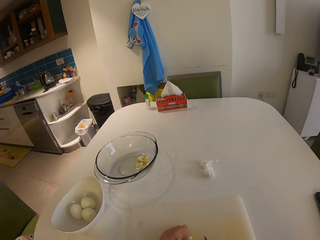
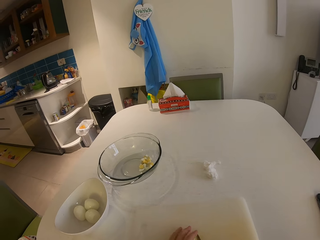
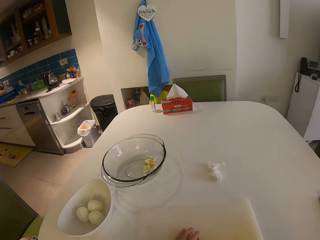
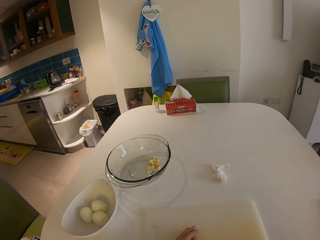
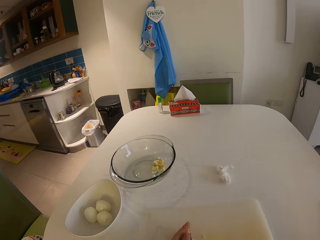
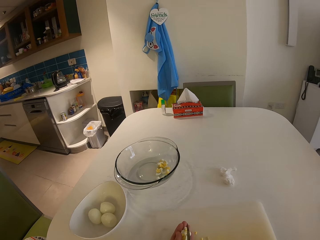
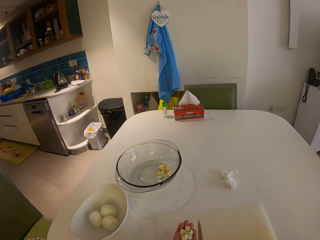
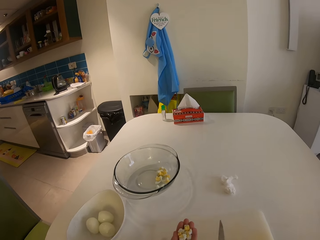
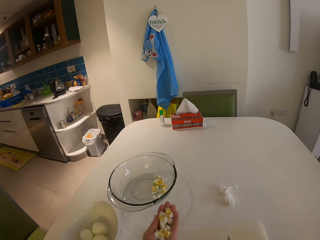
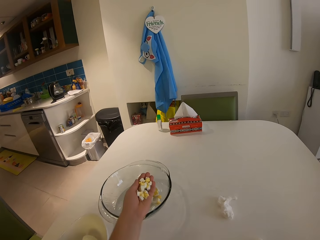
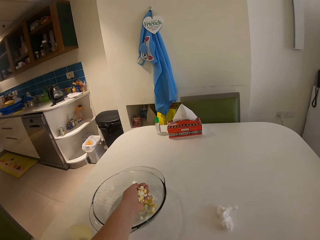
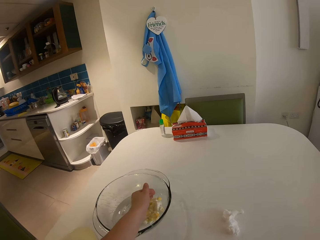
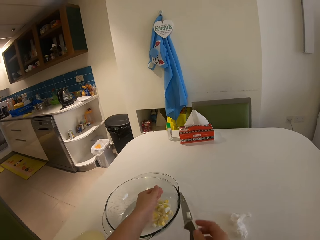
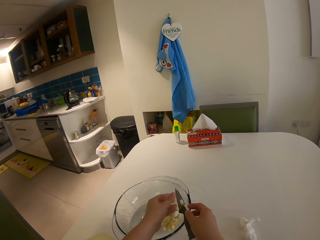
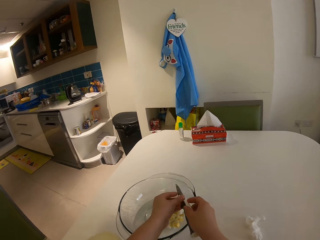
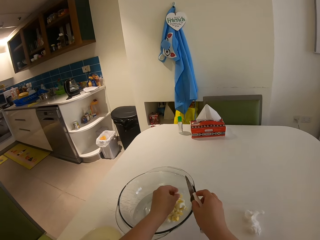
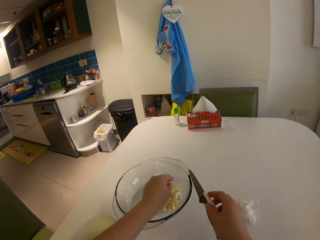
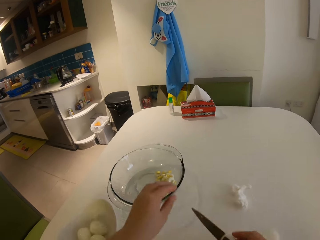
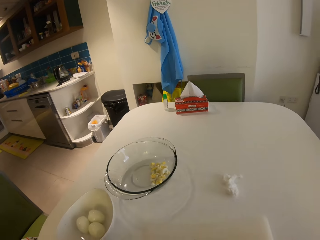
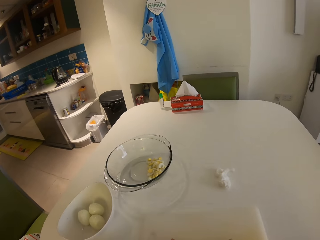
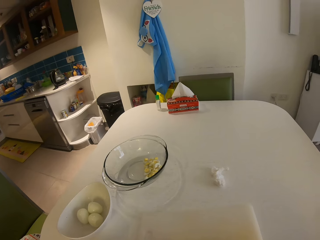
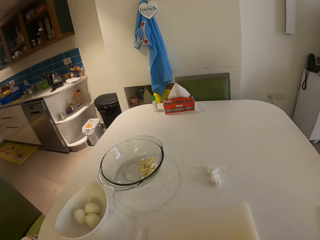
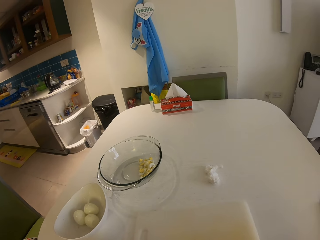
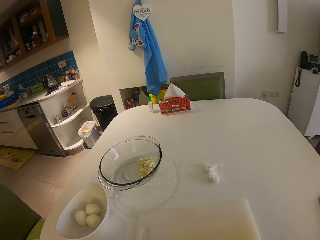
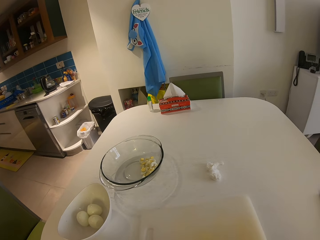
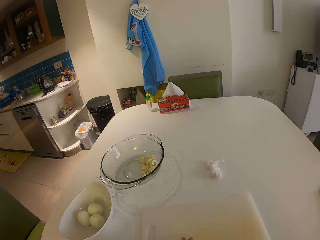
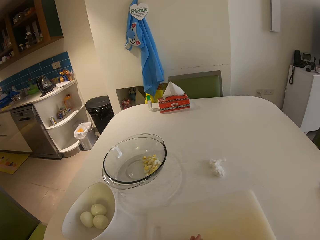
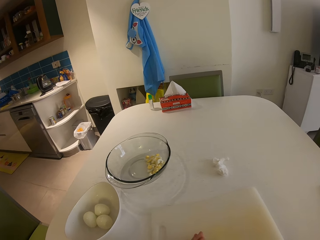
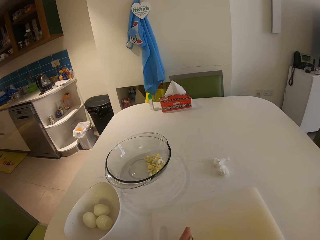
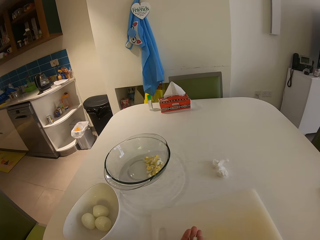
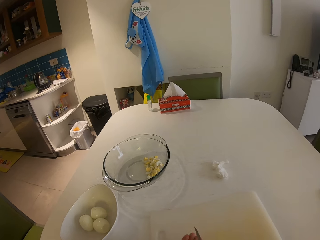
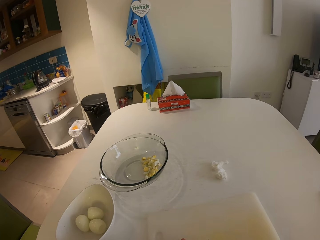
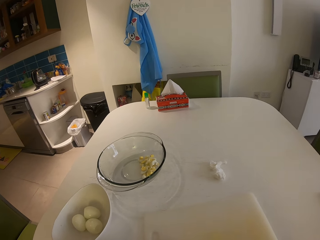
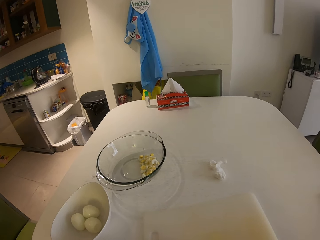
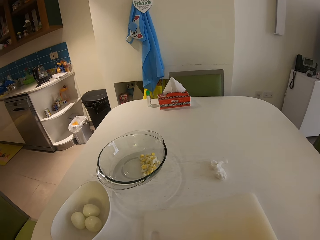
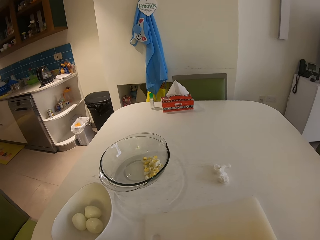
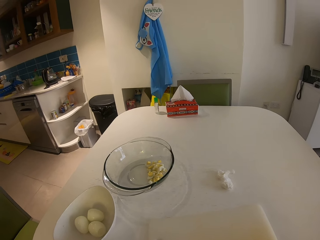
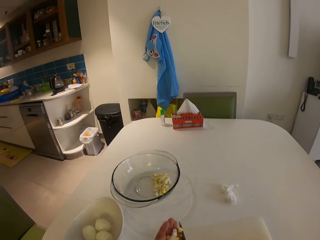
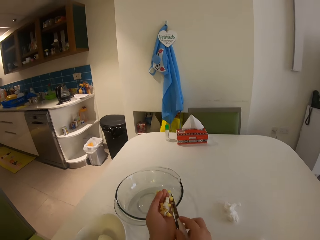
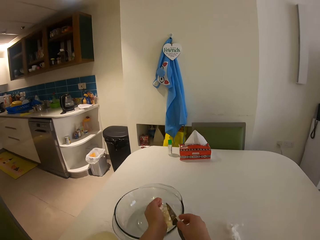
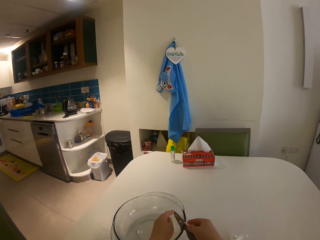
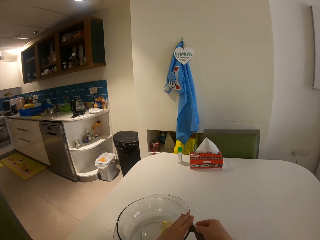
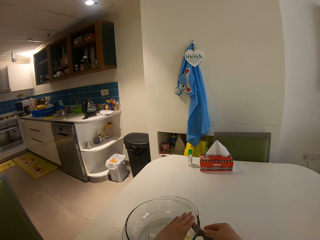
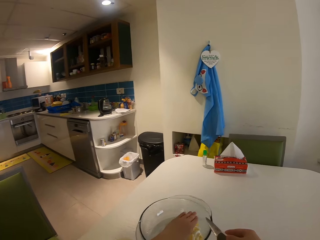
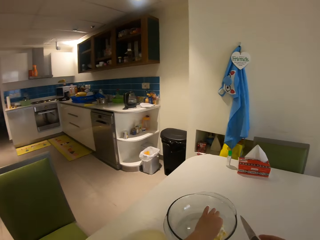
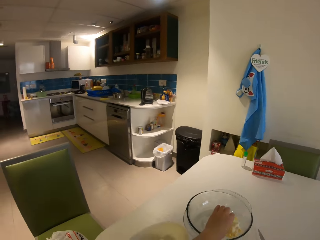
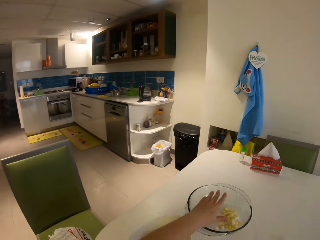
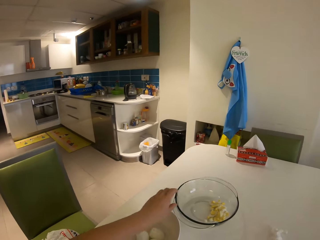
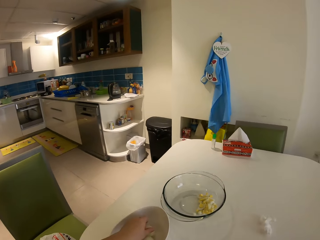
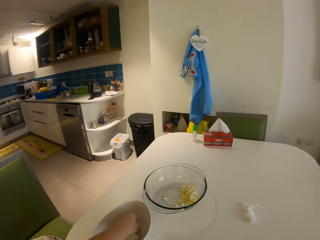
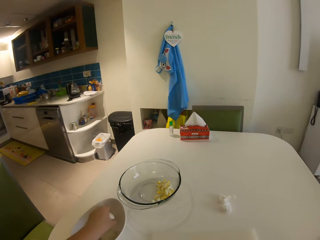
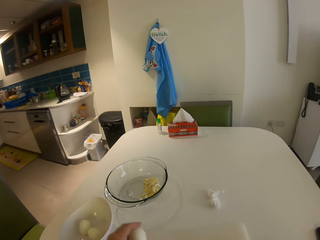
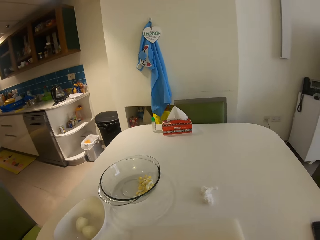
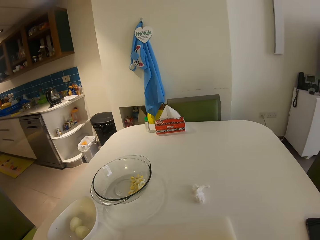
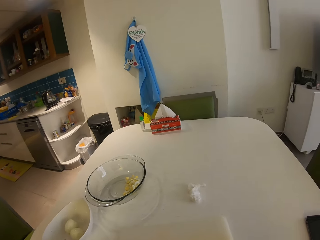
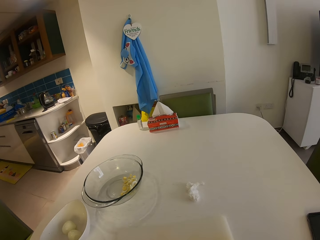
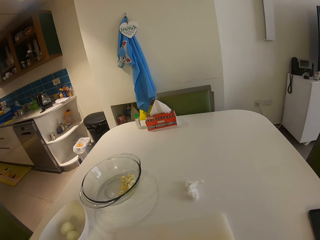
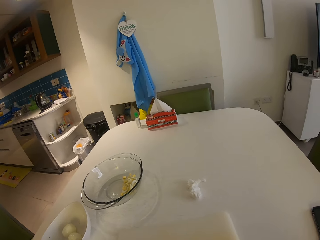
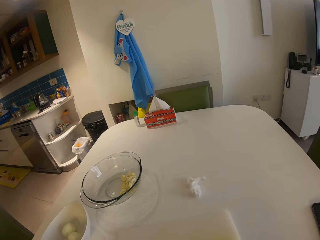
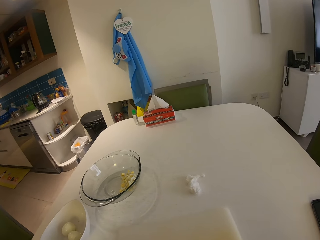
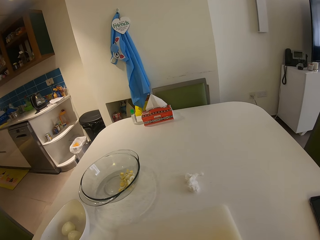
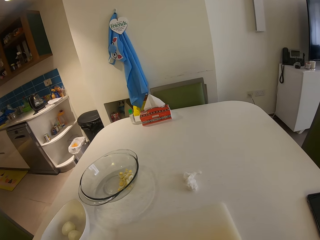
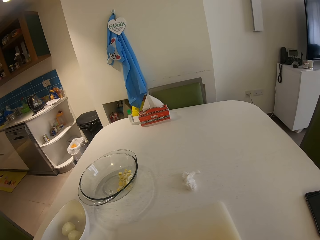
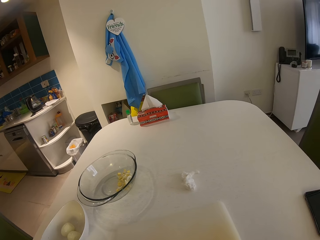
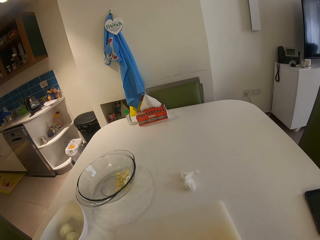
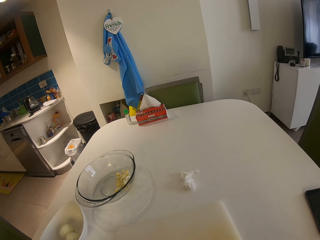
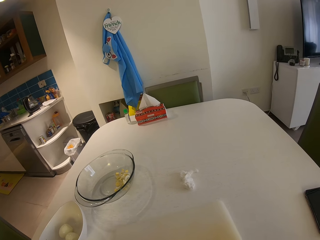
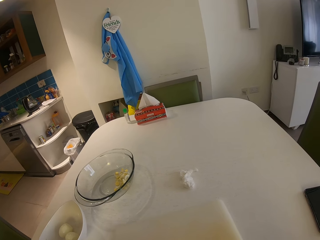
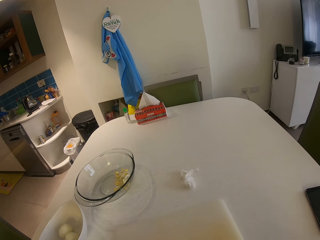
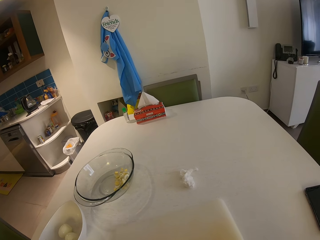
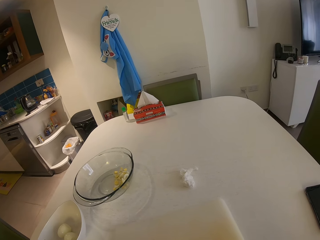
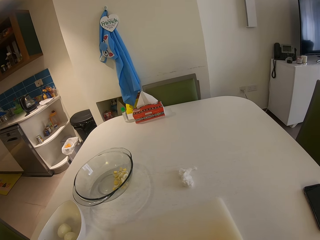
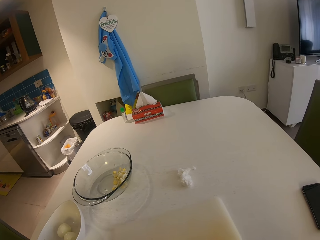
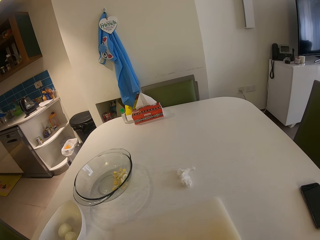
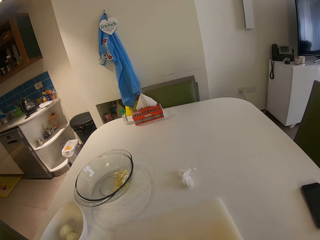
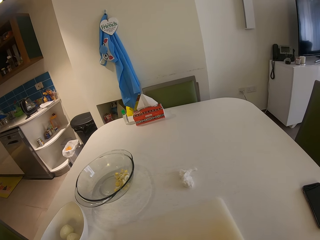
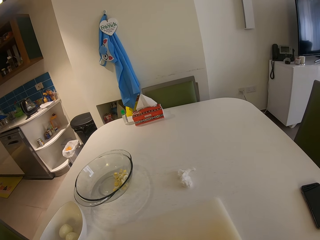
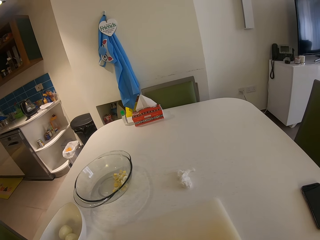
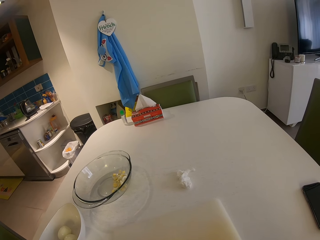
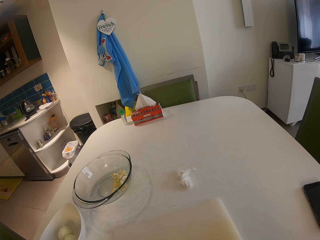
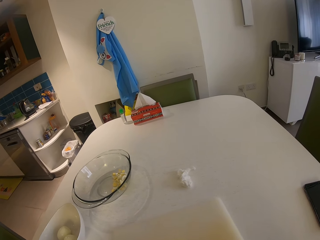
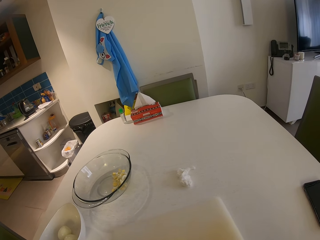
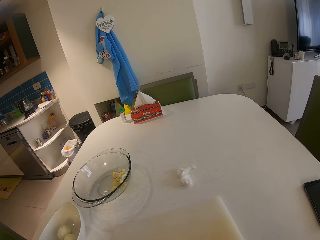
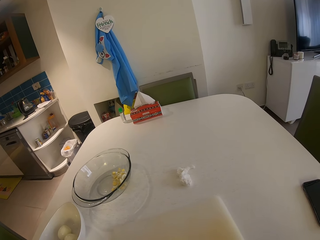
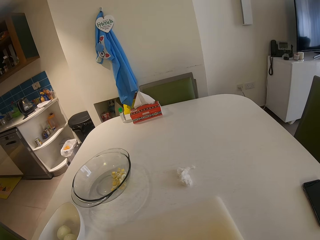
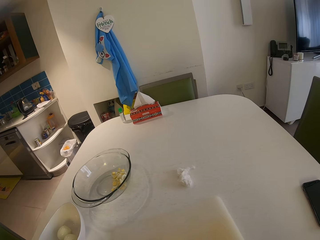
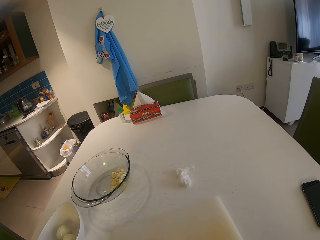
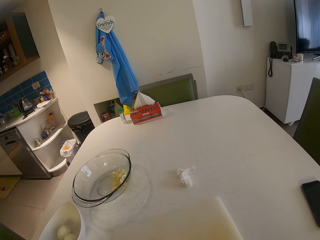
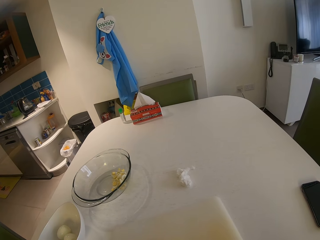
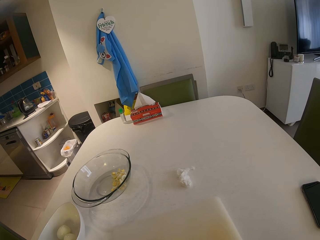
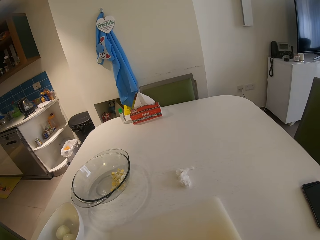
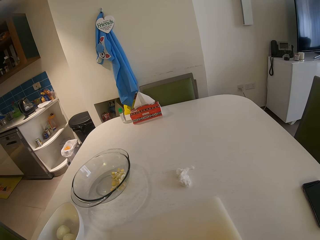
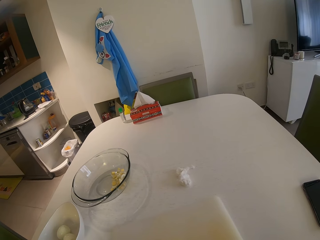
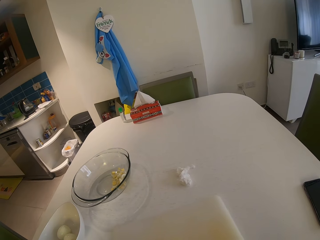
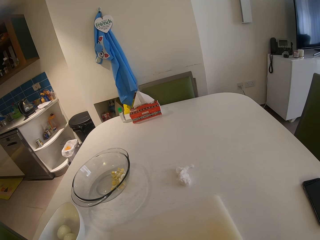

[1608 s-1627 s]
The camera wearer picks the chopped egg from the chopping board. She pours the sliced egg into the glass bowl. She removes an egg piece from the knife. She packs the sliced egg with the knife and her left hand. She picks the chopped egg from the chopping board. She pours the sliced egg into the glass bowl. She removes an egg piece from the knife. She picks another egg from the bowl of eggs. She drops the egg on the chopping board. She sits in the house. She slices the egg on the chopping board with the knife.

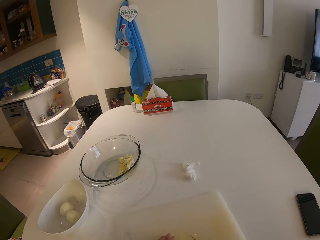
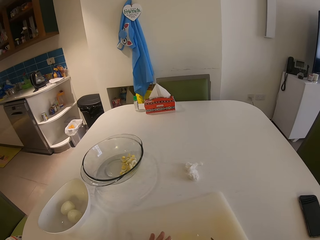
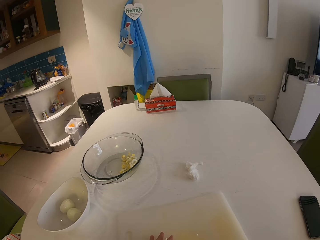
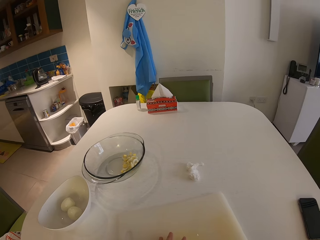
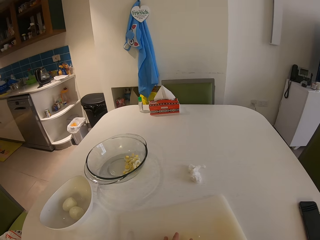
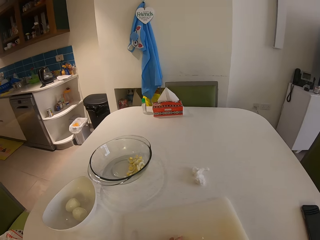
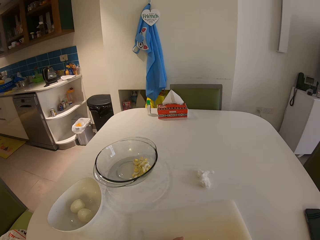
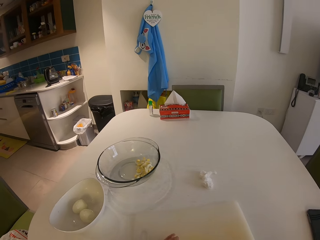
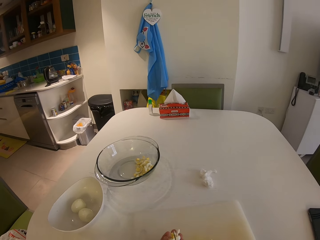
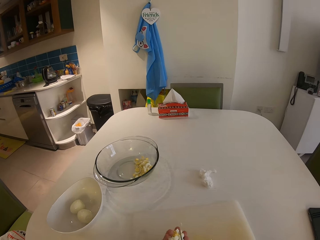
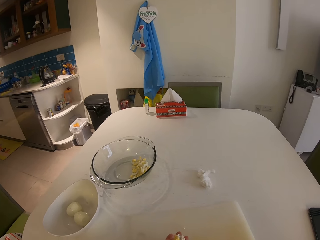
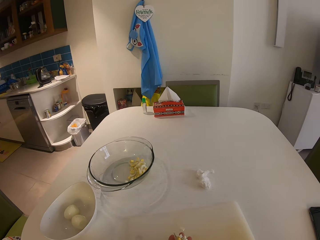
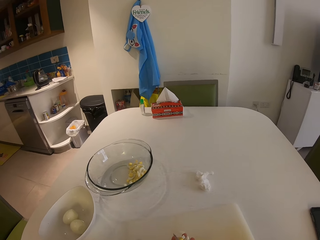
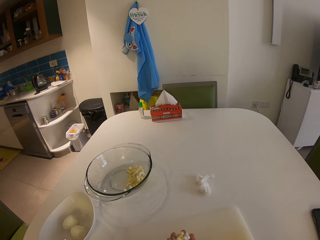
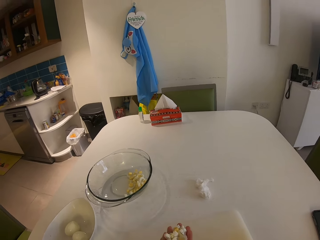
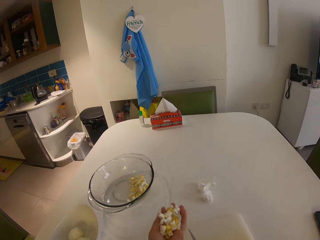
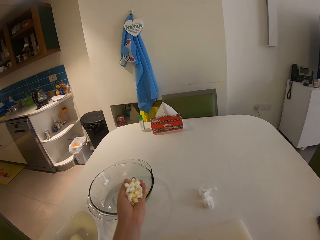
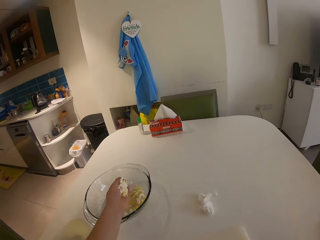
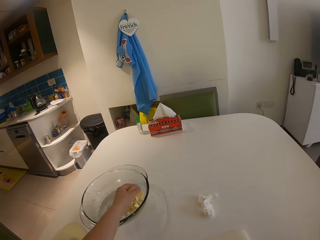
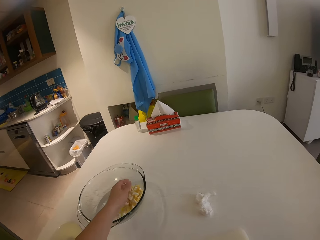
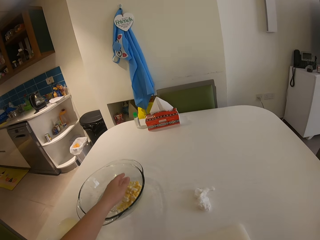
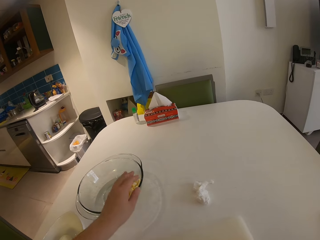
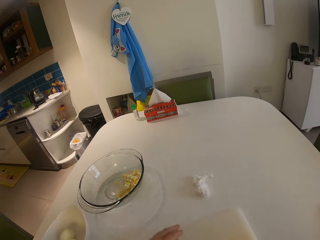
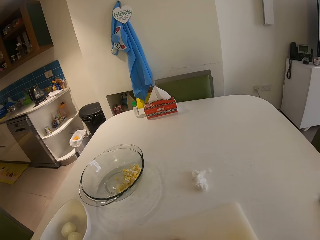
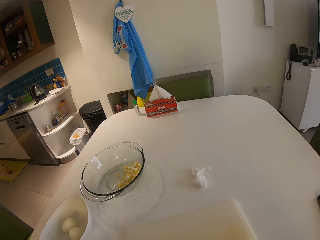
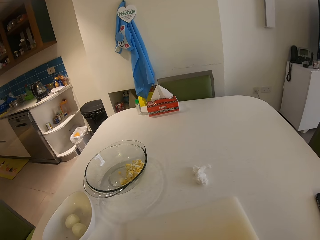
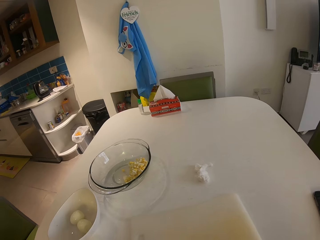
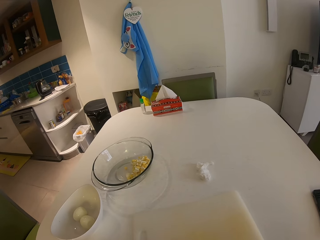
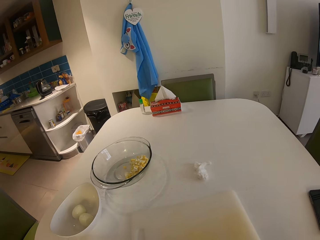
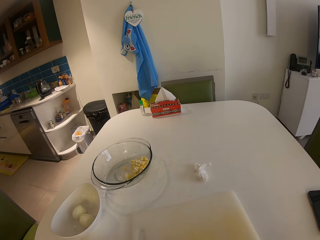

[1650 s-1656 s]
The camera wearer picks pieces of an egg from the chopping board. She packs the eggs on the chopping board with her left hand and the knife in her right hand. She puts the eggs in a glass bowl with her left hand.
